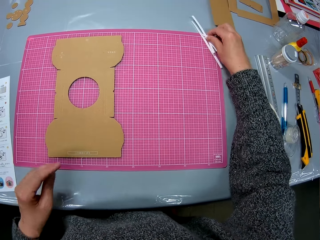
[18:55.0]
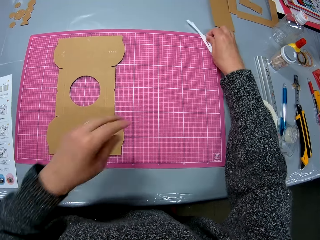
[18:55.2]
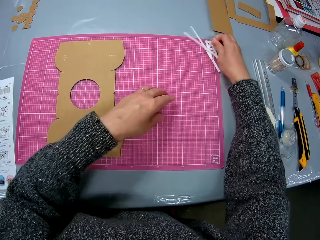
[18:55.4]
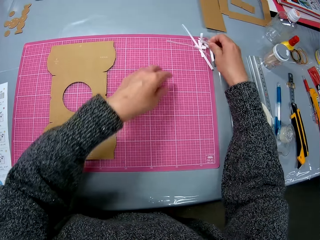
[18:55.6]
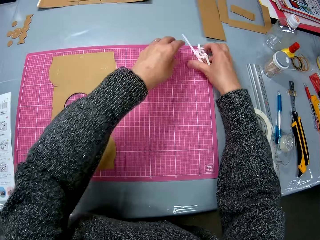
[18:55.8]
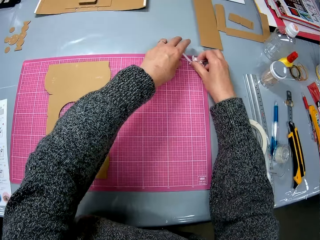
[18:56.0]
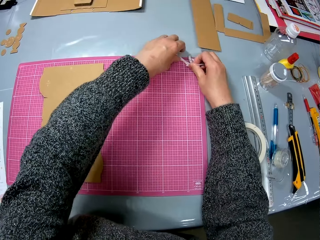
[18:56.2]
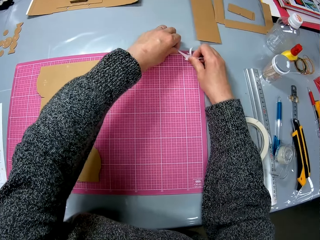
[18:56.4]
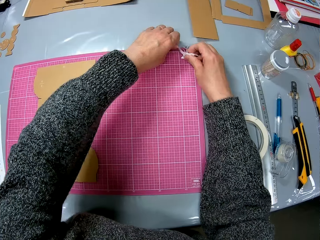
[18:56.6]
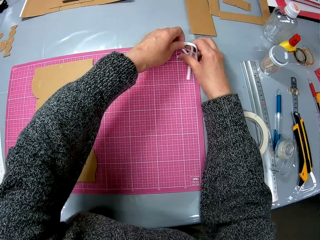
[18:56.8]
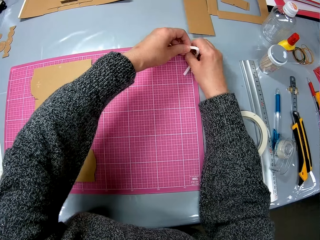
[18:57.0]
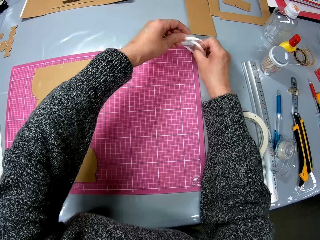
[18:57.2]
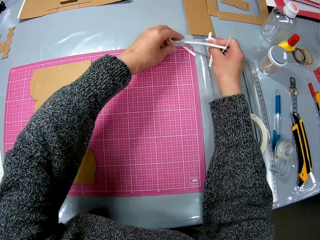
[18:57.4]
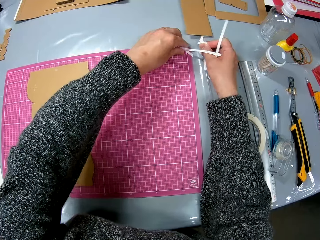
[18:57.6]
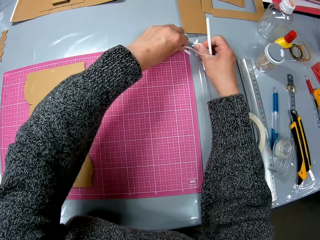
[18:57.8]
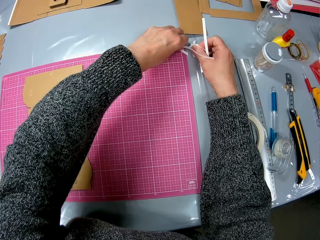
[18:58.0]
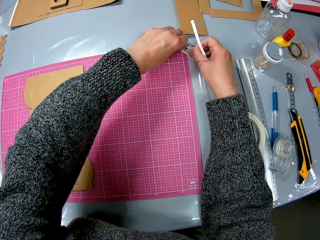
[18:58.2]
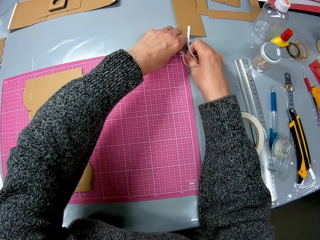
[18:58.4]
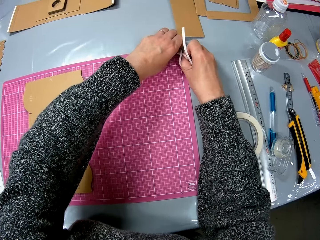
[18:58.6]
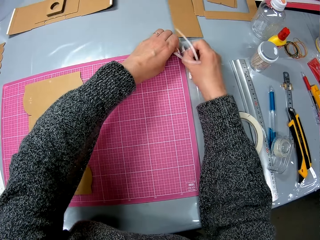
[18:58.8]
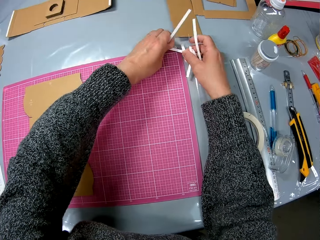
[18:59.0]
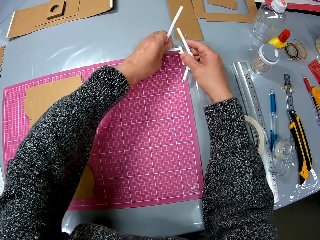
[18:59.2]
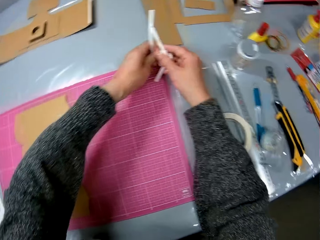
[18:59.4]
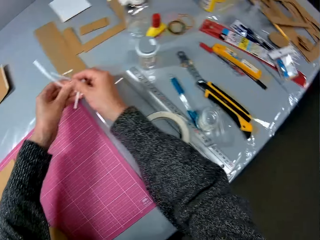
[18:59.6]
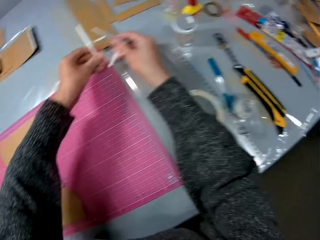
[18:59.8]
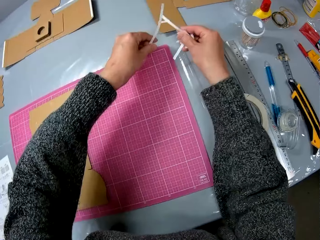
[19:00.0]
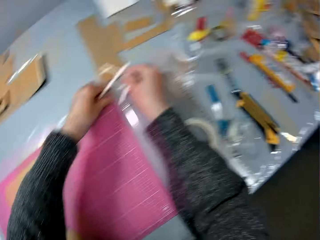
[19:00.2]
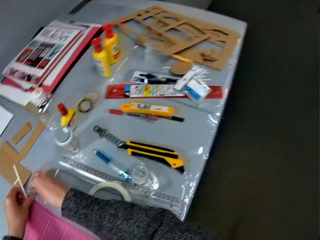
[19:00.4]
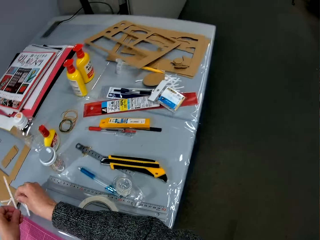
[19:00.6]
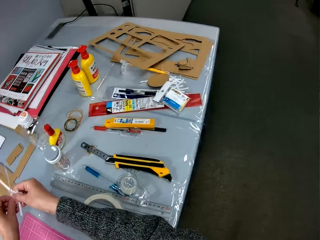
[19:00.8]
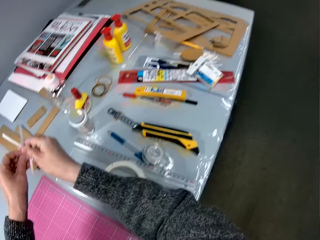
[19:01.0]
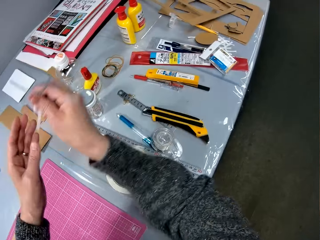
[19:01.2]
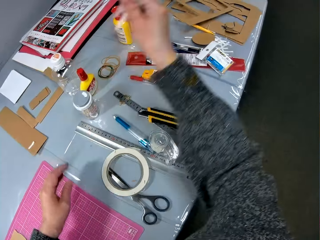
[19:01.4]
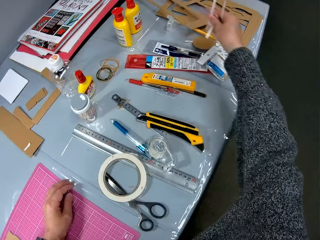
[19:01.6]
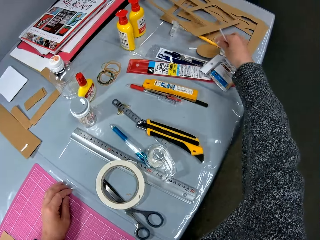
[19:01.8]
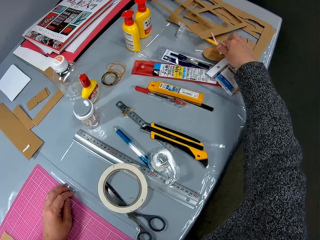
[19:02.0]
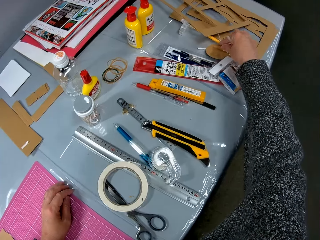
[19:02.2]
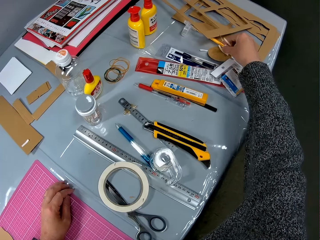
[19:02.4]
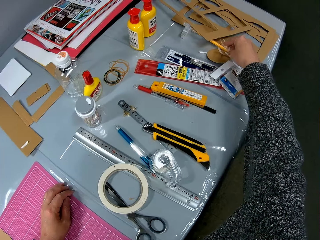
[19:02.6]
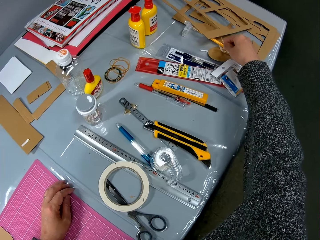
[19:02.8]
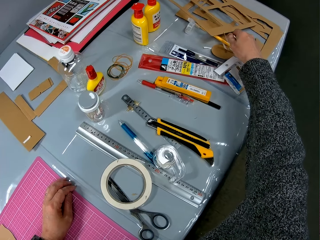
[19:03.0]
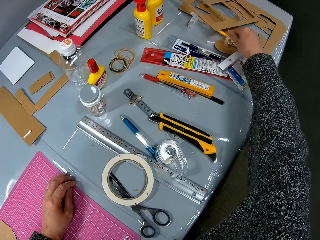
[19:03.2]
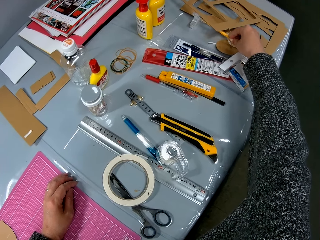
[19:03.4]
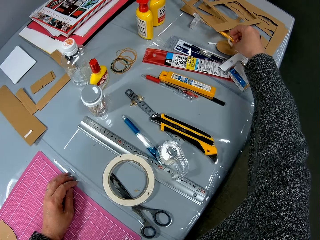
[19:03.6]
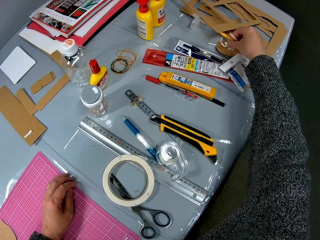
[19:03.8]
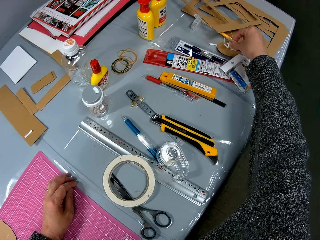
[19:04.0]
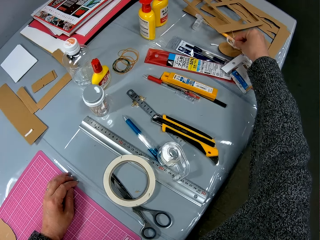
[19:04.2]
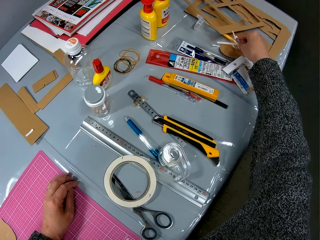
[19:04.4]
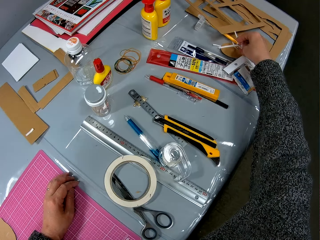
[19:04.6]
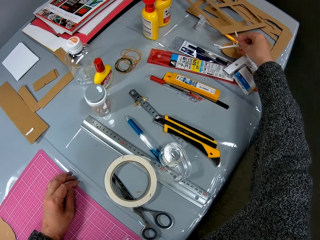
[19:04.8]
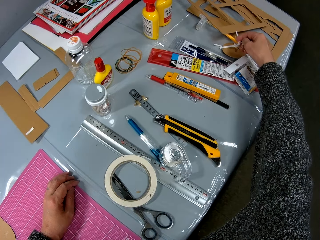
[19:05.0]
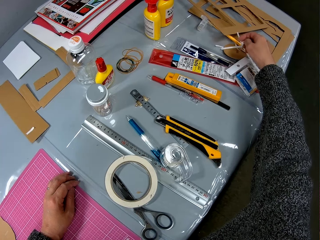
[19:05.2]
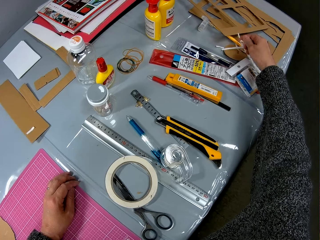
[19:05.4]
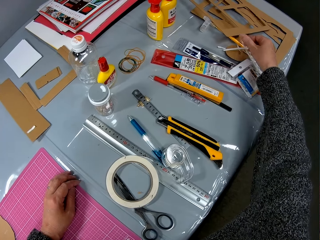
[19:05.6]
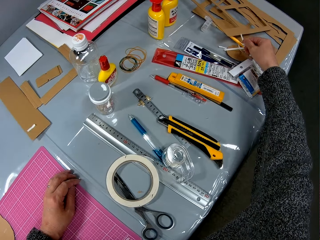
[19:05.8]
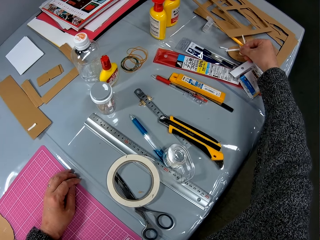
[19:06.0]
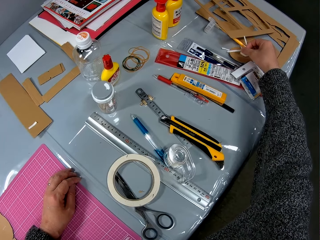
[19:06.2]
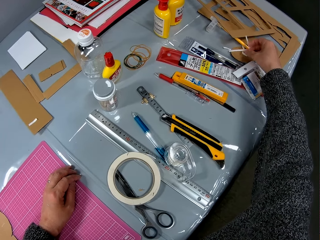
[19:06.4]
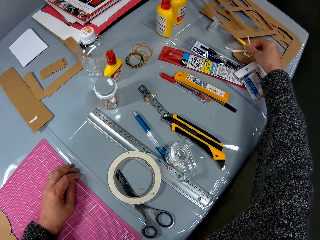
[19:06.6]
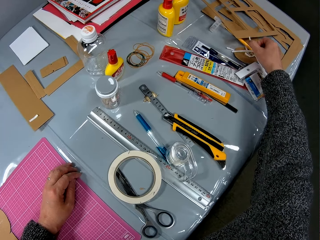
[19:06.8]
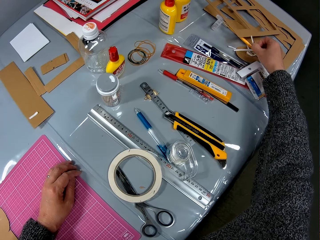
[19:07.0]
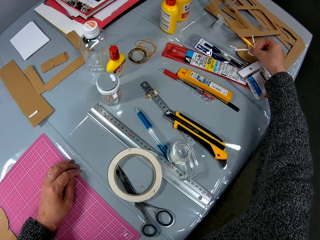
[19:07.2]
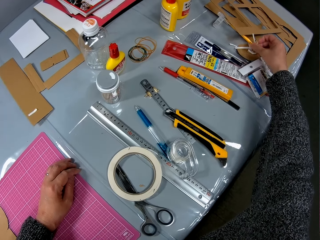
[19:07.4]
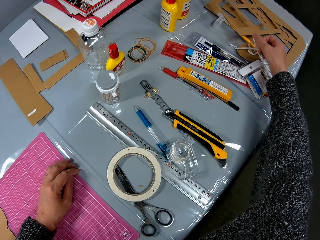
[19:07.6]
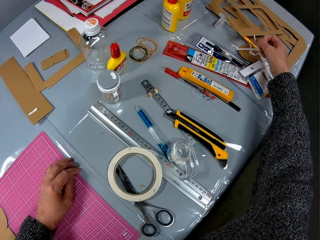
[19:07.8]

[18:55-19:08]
The camera wearer looks at the far right end of the table. She drops the pieces of paper to the far end of the table with her right hand.

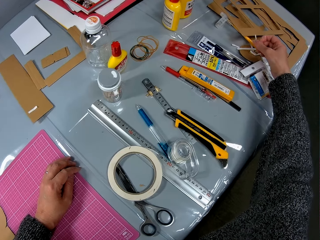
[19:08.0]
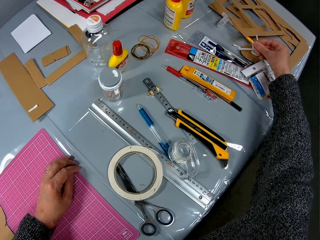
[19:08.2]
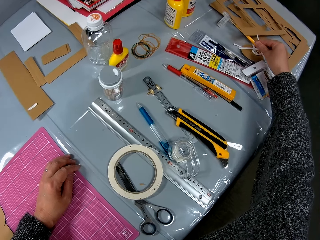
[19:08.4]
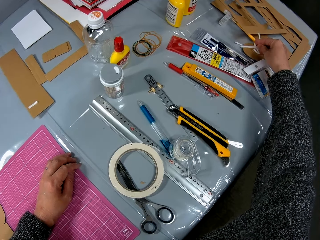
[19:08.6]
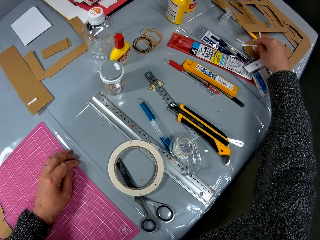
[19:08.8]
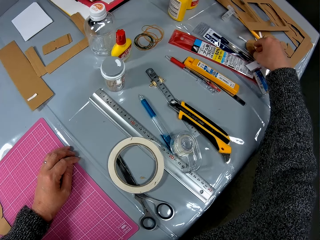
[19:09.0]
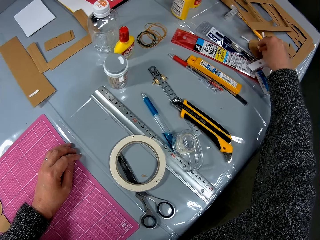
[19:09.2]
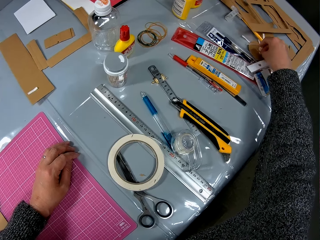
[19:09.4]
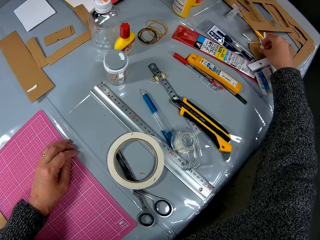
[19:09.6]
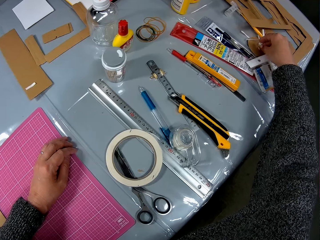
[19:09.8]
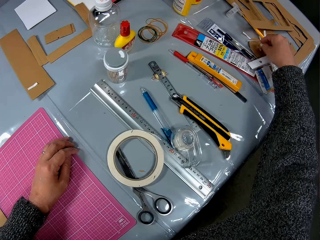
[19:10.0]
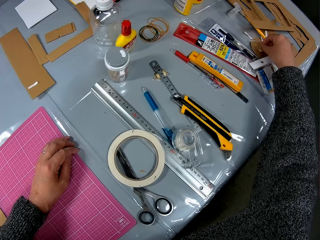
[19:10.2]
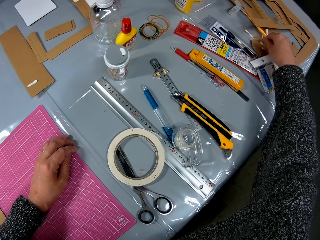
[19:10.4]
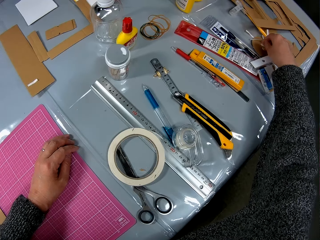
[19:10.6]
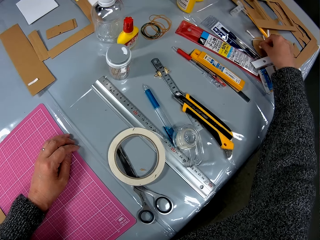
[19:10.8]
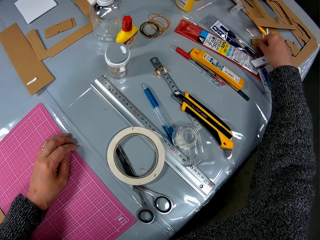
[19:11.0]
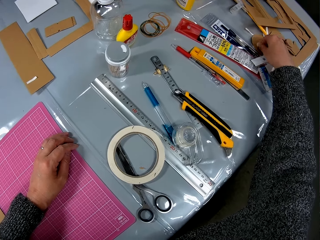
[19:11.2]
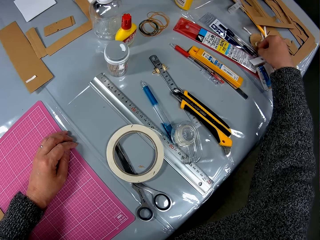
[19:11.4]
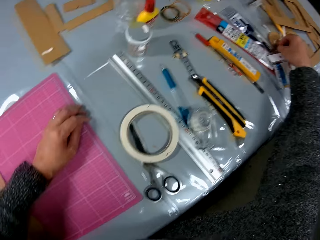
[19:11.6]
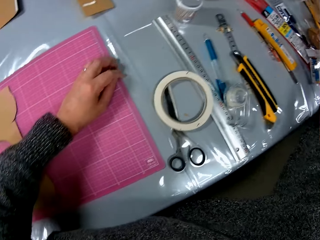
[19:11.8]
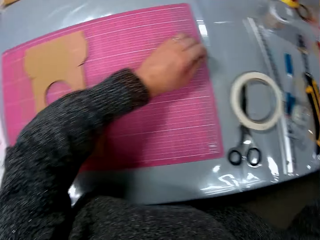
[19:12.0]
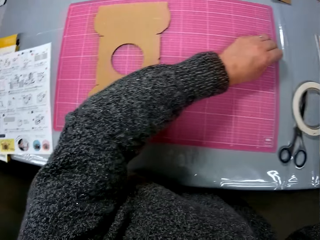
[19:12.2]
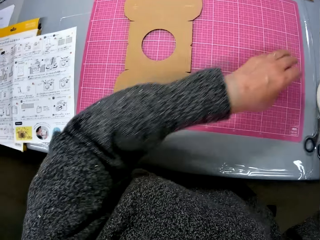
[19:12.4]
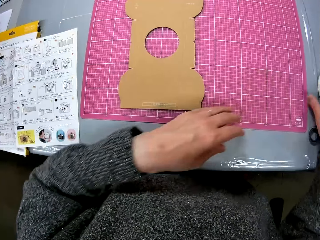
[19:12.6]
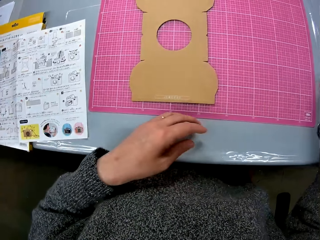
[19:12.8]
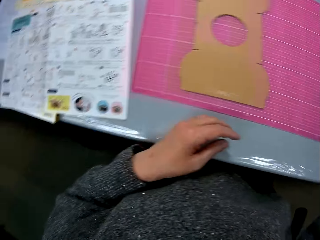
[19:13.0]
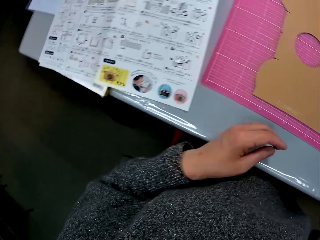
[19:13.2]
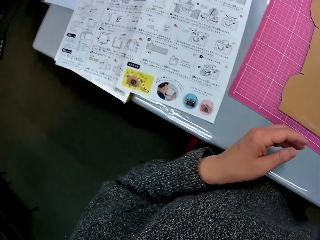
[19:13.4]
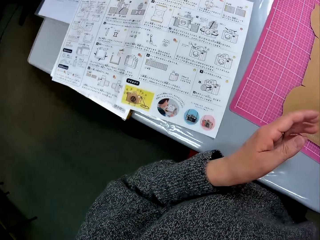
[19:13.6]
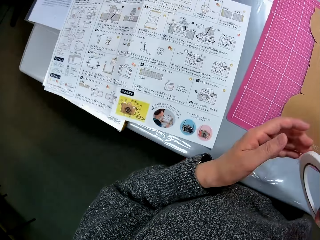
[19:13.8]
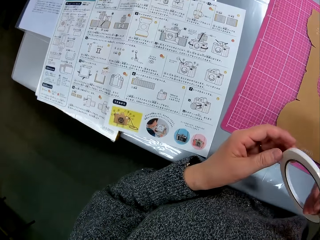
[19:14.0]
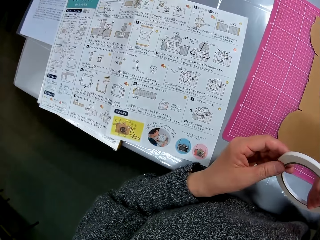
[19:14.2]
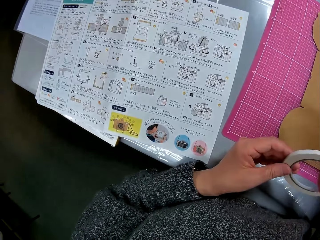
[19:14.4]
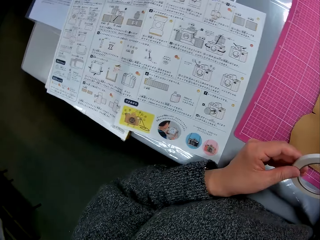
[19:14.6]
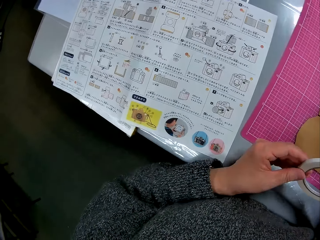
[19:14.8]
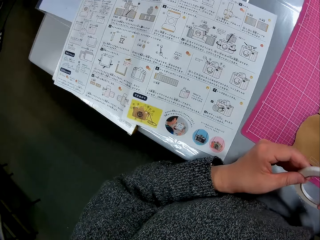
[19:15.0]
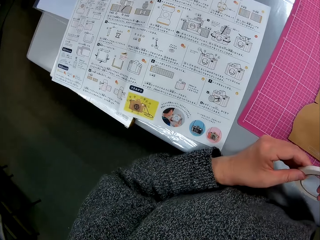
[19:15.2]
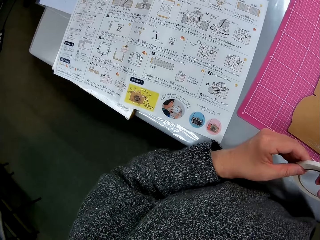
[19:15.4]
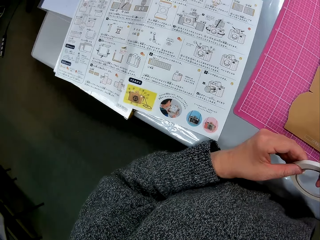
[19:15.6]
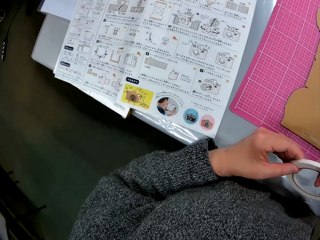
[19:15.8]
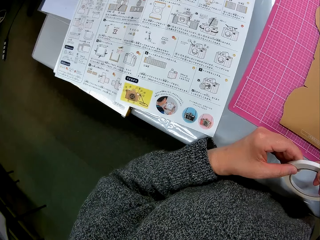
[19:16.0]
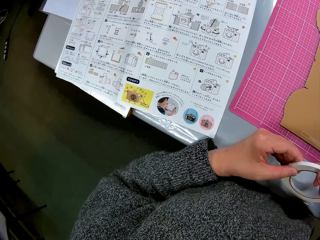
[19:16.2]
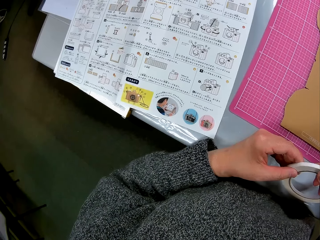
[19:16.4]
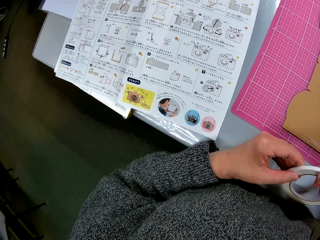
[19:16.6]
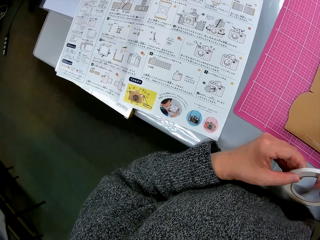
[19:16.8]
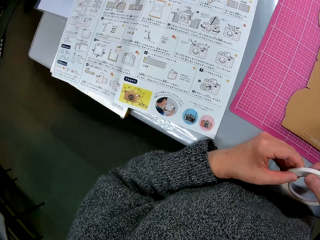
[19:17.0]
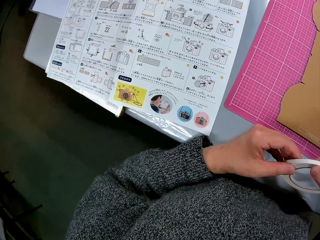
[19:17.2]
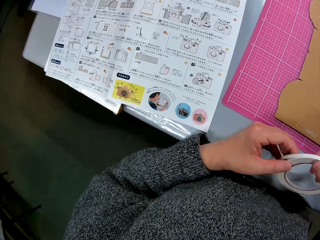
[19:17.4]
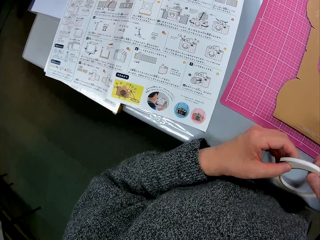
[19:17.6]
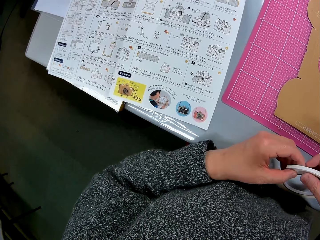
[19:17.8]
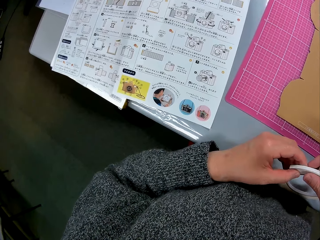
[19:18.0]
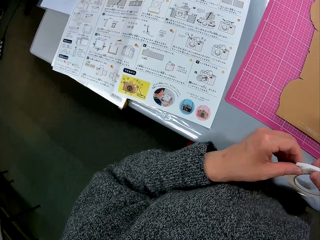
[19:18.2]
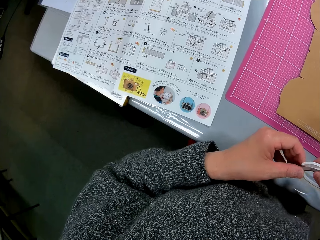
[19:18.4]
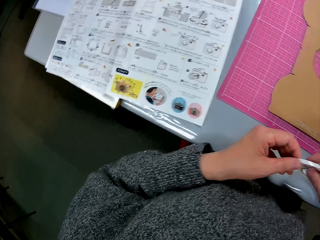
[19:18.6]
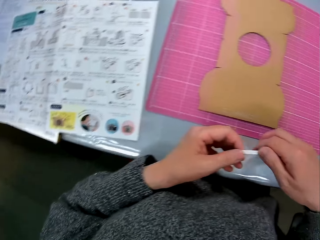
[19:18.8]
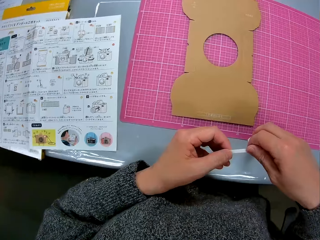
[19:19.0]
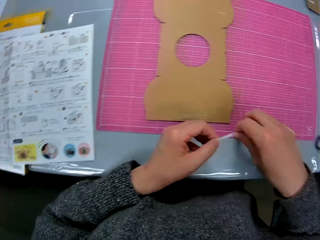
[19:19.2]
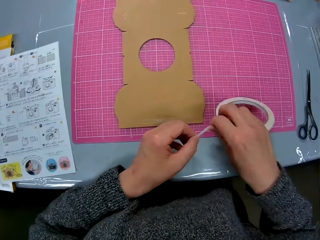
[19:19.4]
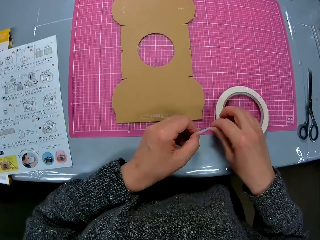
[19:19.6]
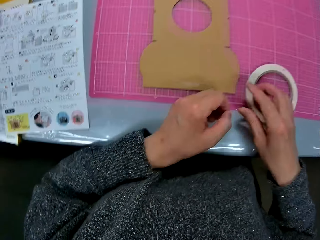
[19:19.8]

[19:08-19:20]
The camera wearer turns to the book on the table. She holds a cello tape with her two hands. She picks the cello tape. She reads the manual. She opens the cello tape with her left hand.
